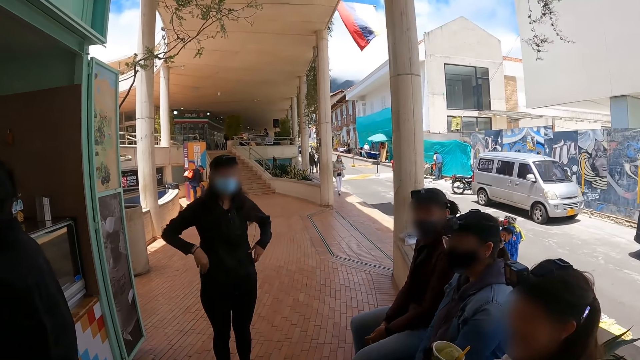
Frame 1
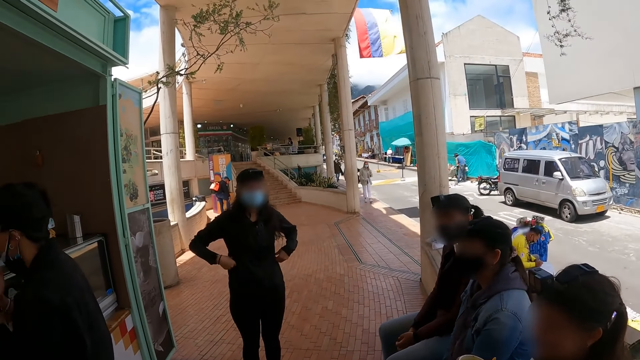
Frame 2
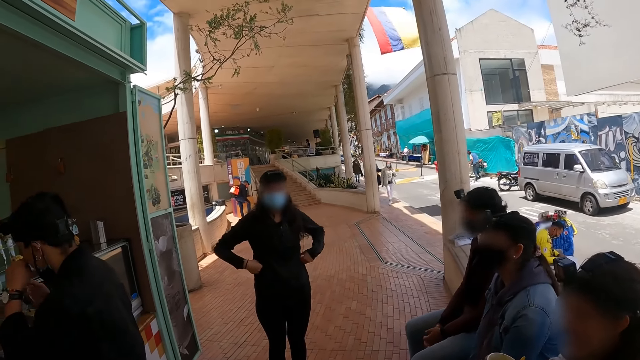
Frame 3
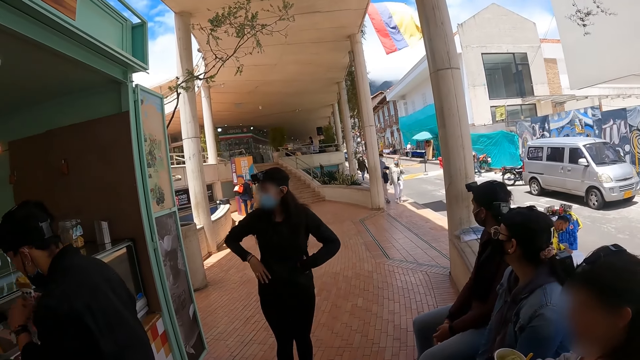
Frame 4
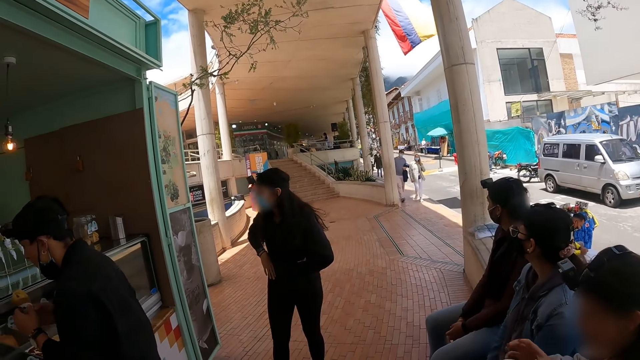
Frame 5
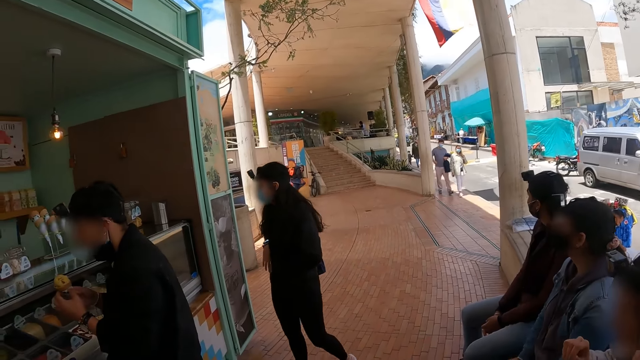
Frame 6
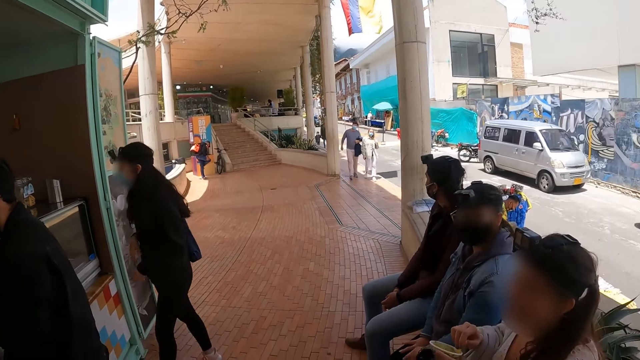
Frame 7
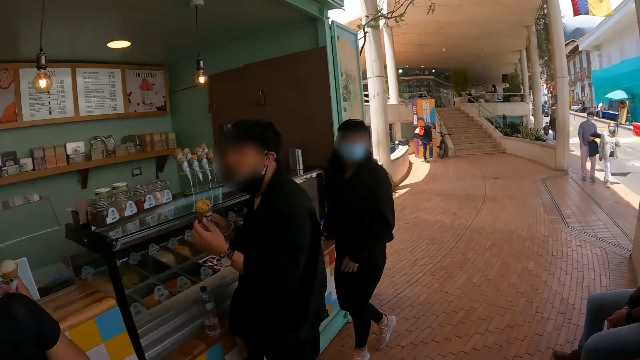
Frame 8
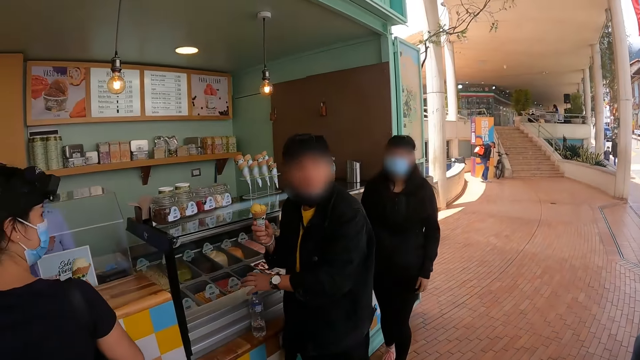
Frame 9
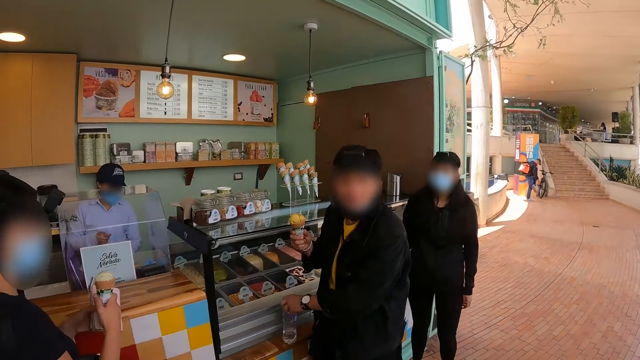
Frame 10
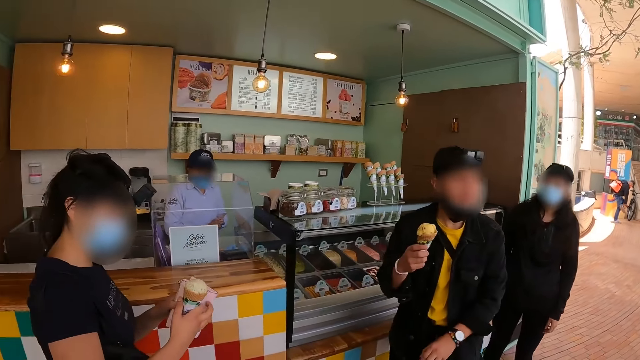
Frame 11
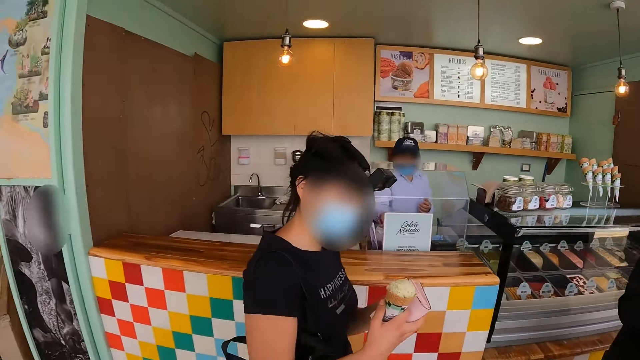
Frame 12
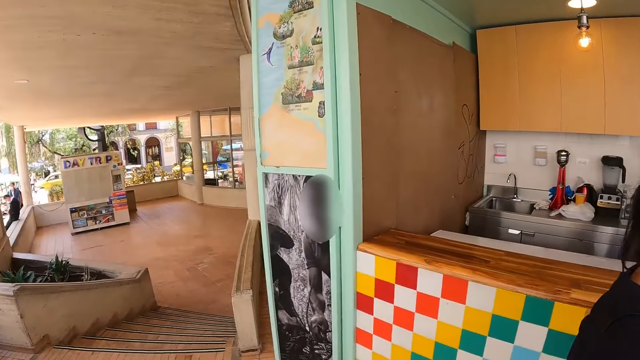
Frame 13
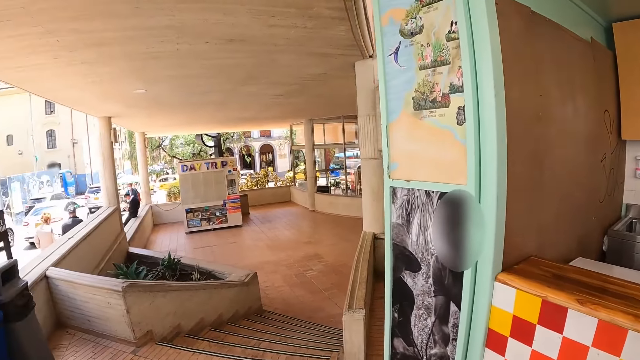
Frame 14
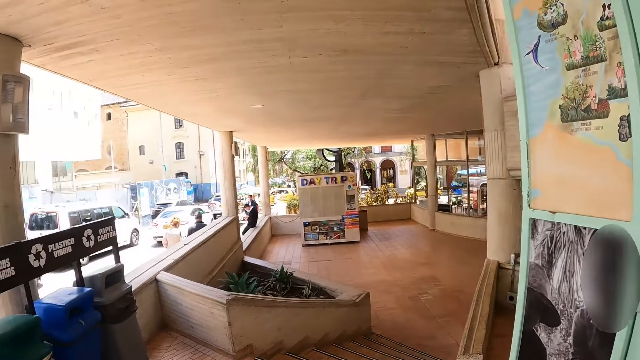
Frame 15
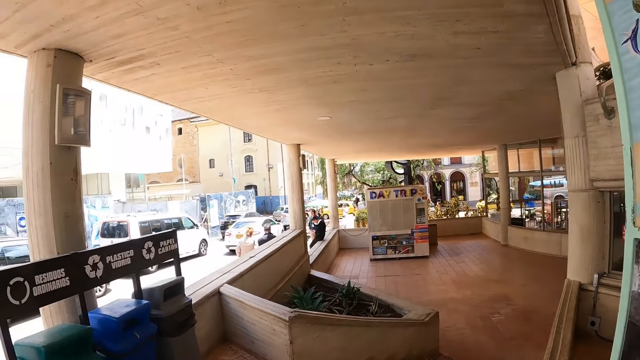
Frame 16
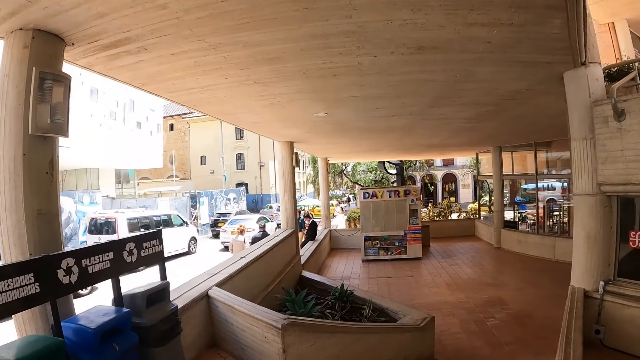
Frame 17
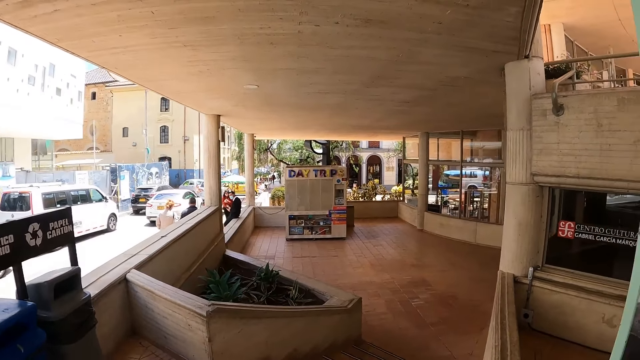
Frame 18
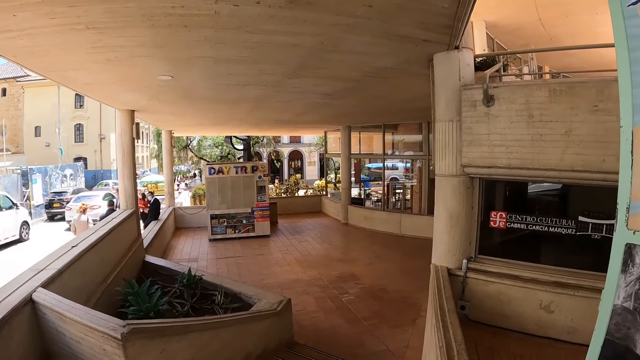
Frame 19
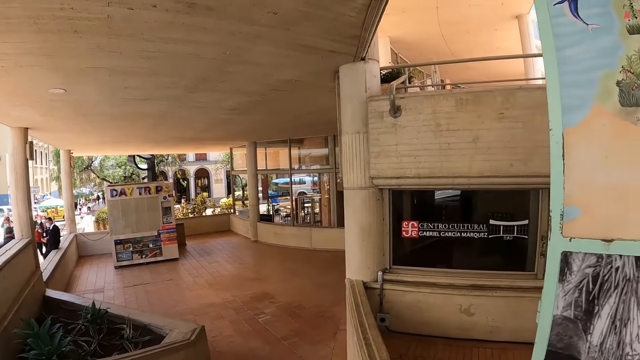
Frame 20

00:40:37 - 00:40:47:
The camera wearer looks around.

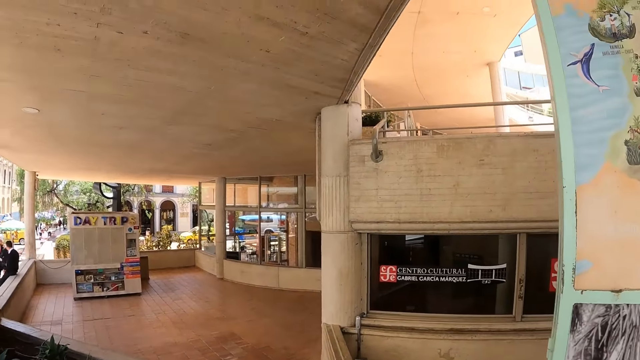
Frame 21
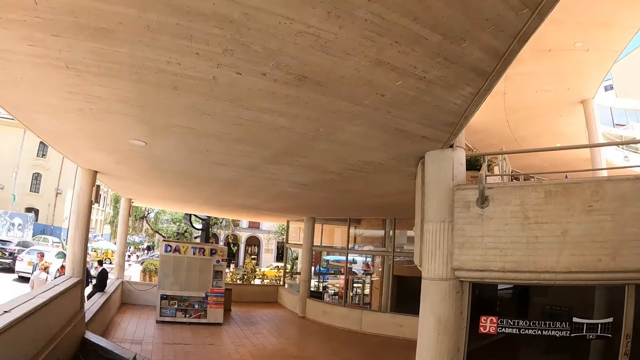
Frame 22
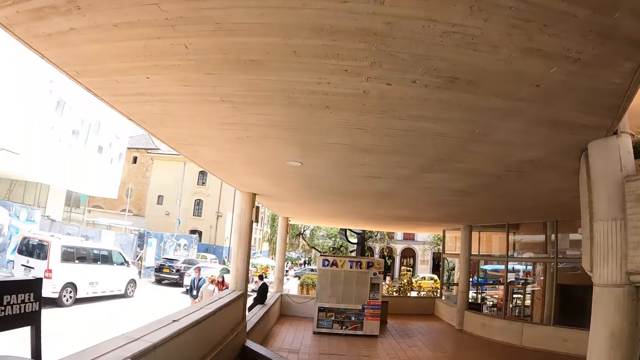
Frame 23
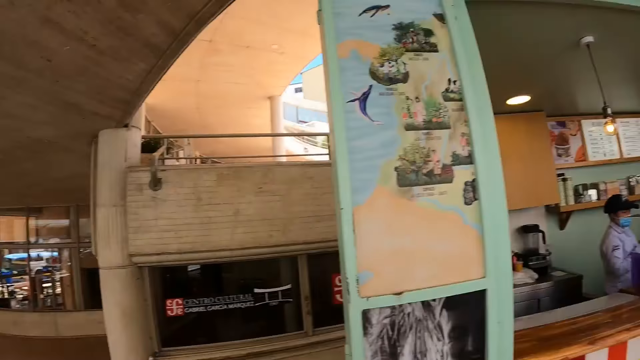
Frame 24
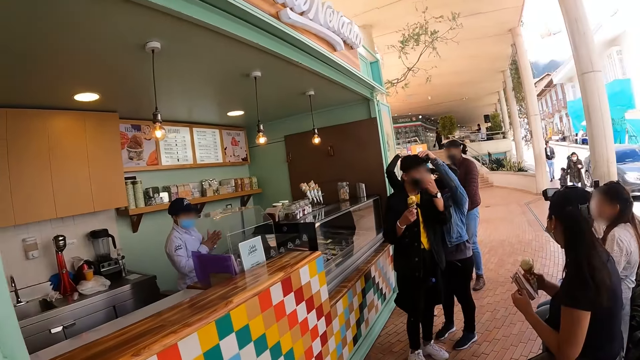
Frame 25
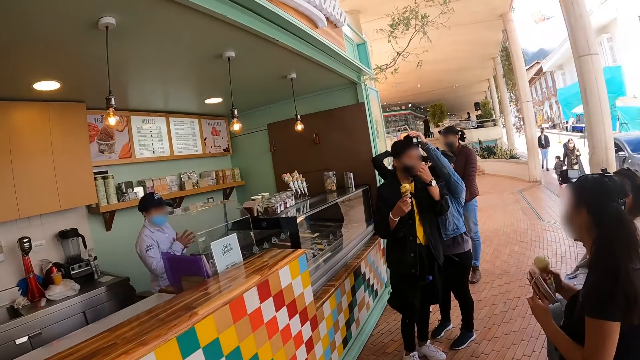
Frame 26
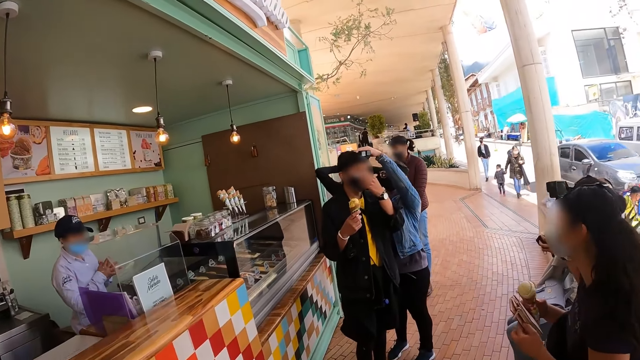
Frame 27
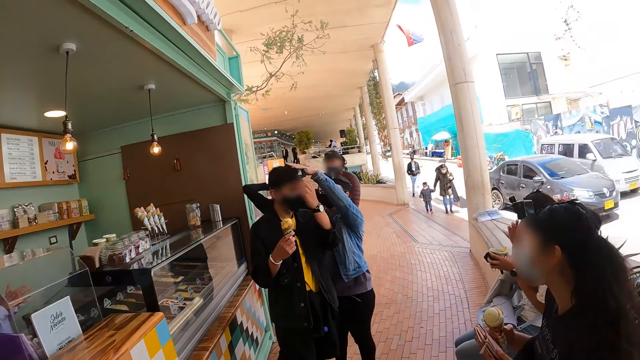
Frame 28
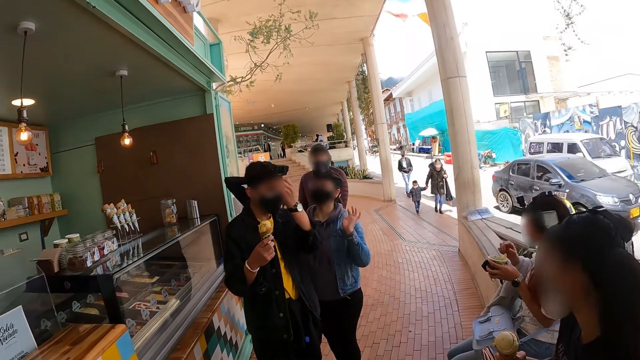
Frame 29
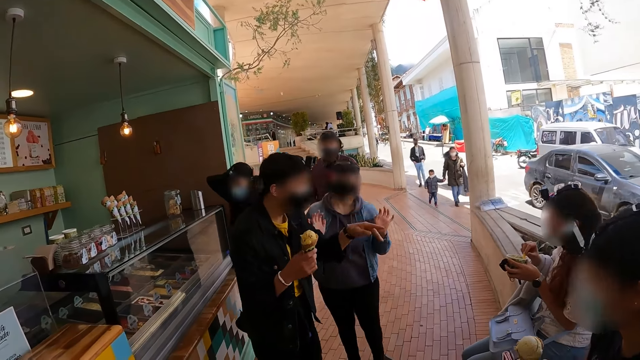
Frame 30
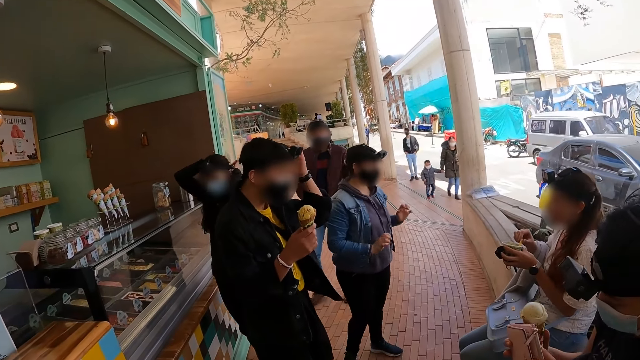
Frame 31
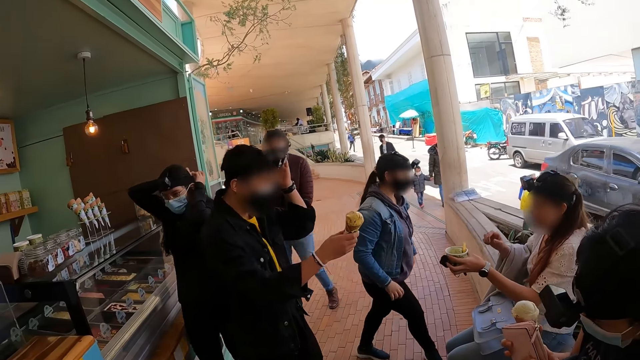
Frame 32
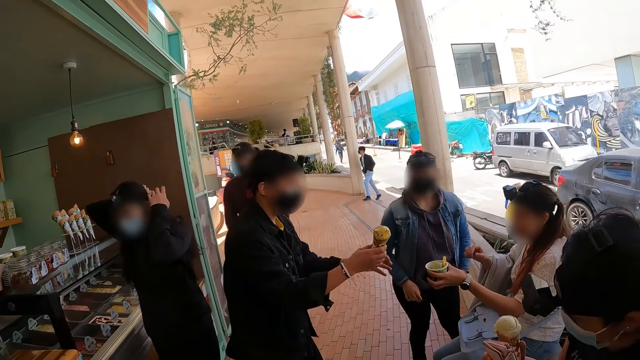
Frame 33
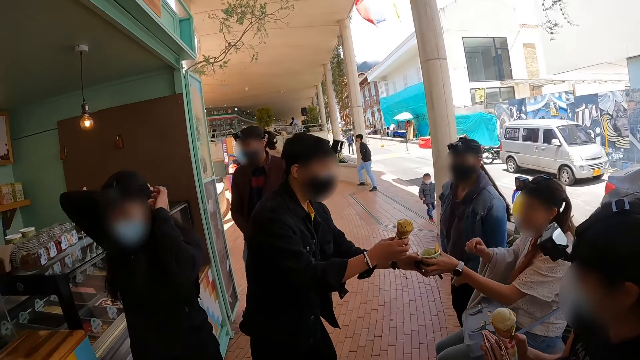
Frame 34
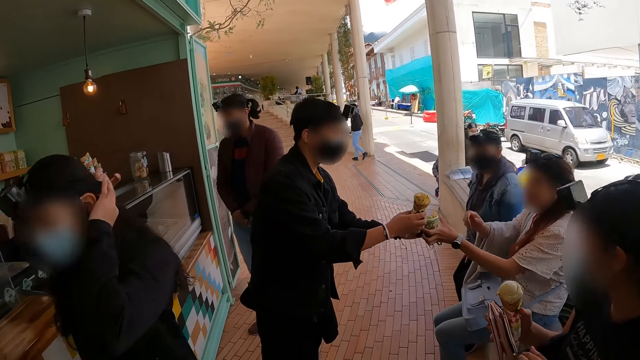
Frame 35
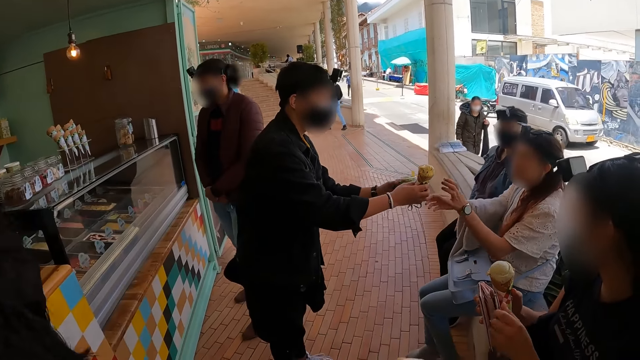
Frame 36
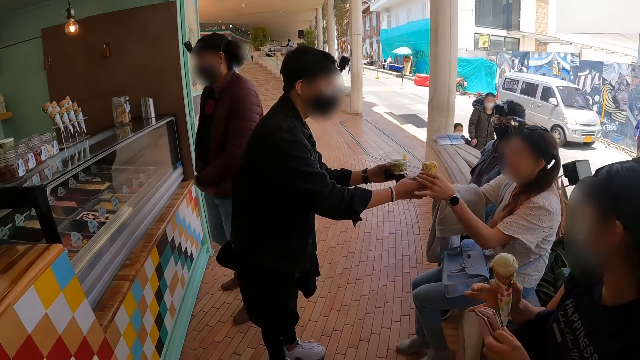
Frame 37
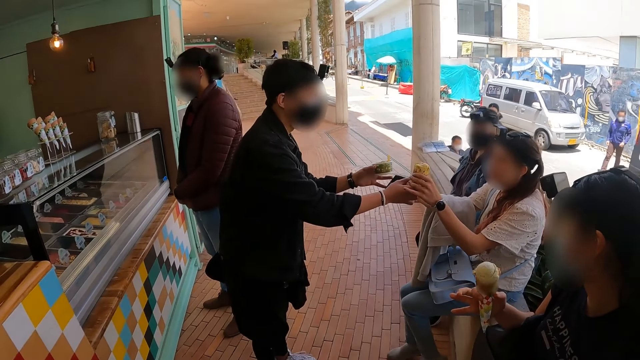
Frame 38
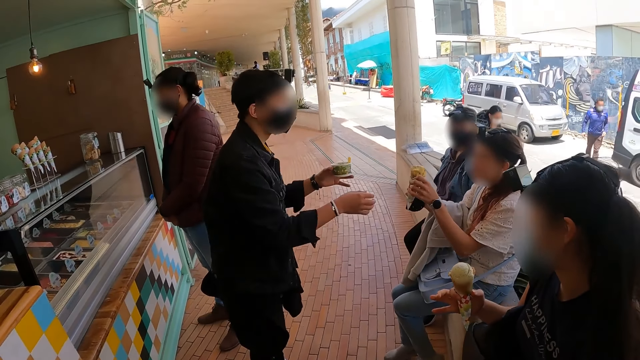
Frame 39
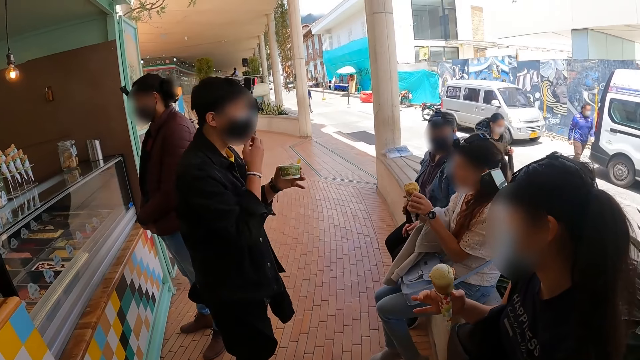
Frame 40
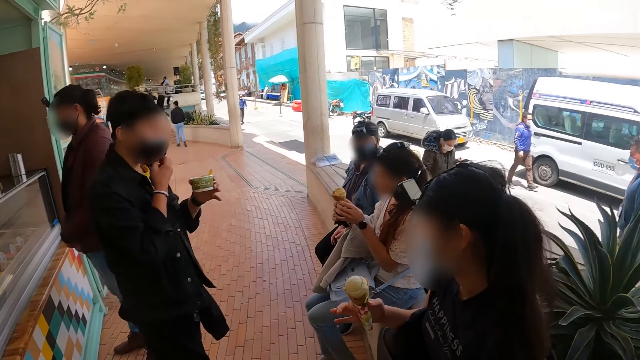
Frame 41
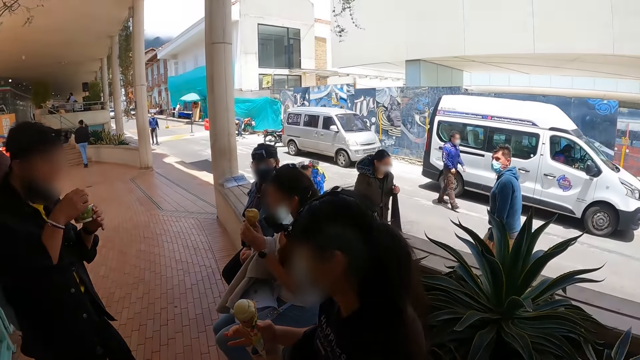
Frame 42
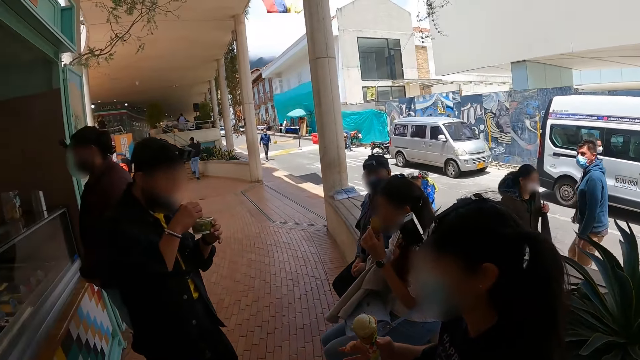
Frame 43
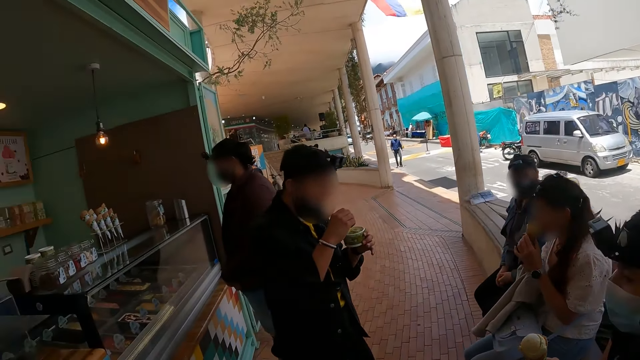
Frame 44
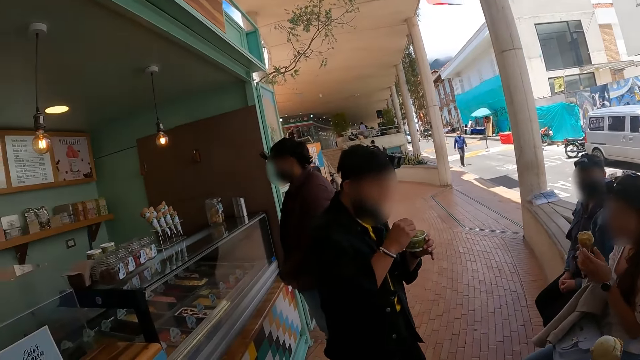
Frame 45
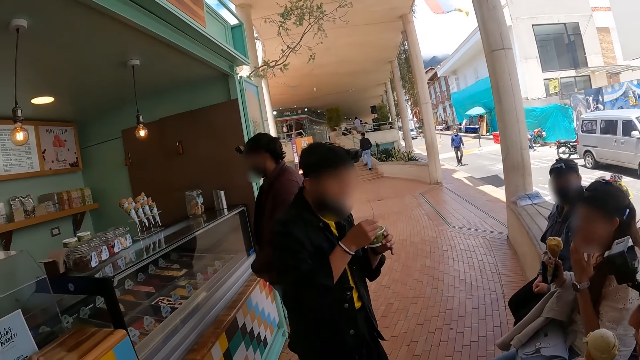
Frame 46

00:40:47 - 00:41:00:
The camera wearer faces a group of friends.
